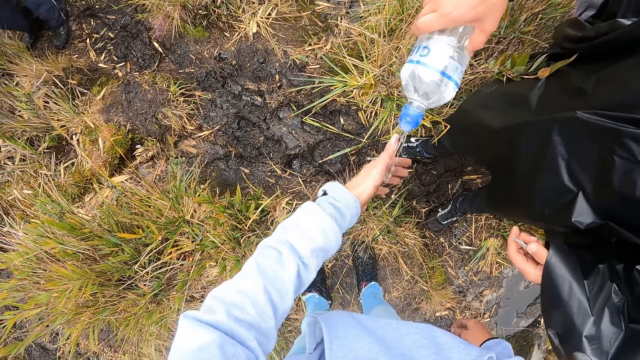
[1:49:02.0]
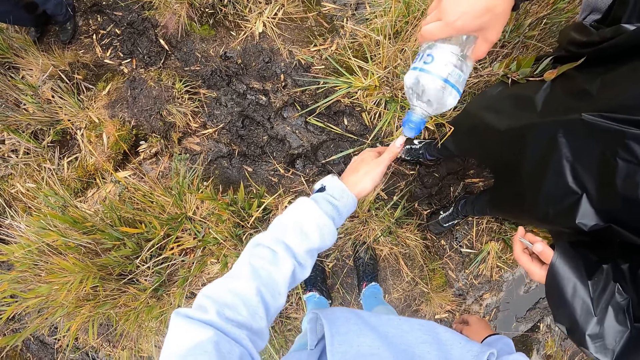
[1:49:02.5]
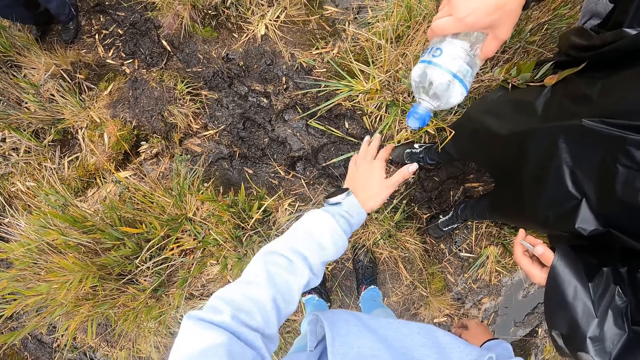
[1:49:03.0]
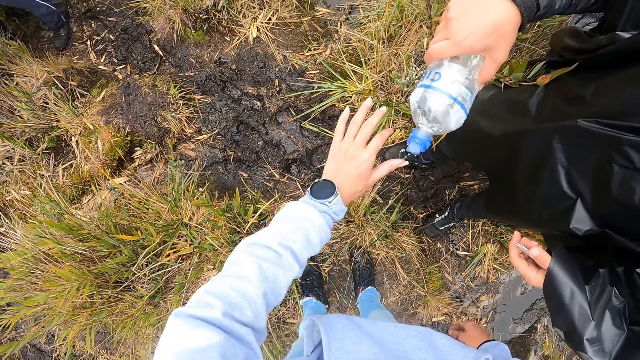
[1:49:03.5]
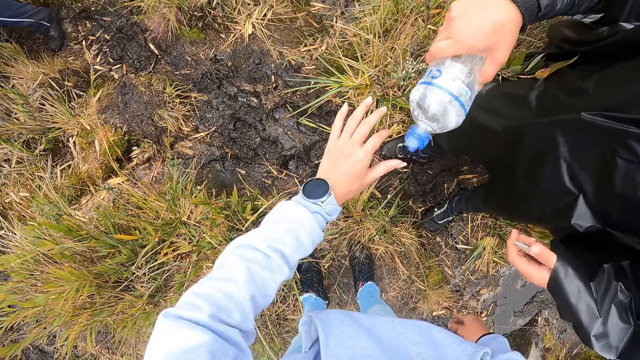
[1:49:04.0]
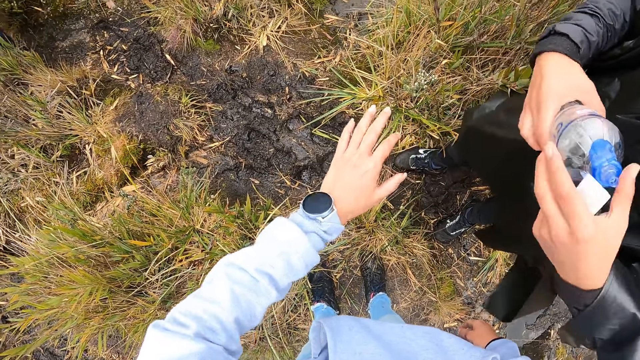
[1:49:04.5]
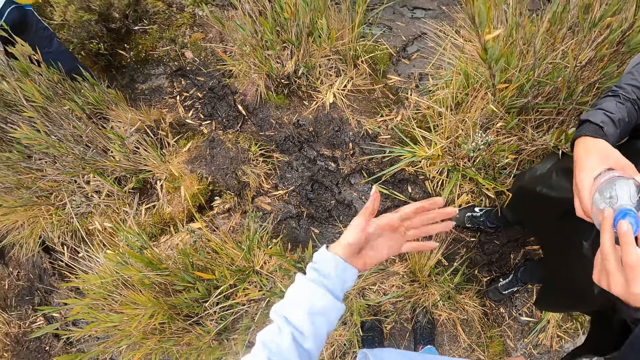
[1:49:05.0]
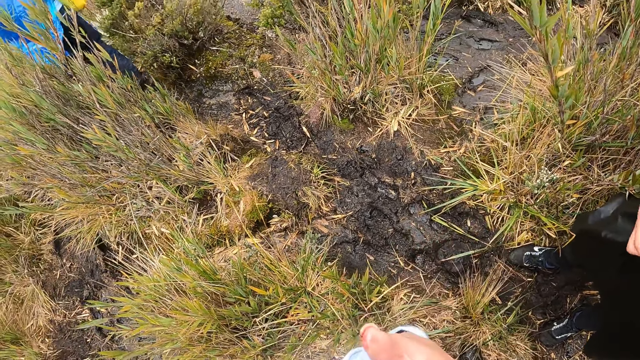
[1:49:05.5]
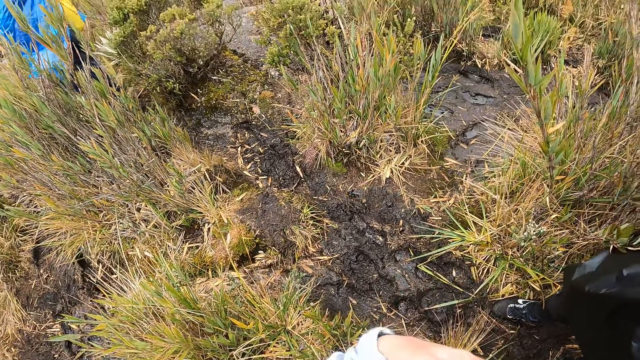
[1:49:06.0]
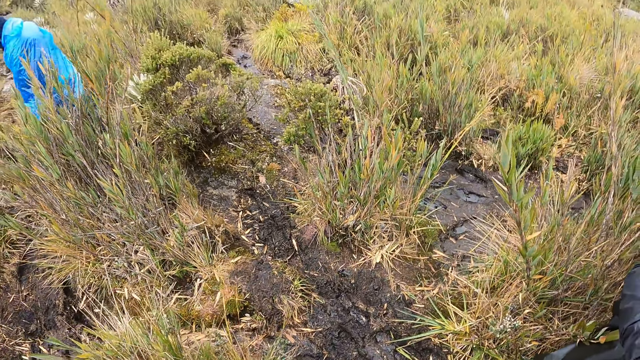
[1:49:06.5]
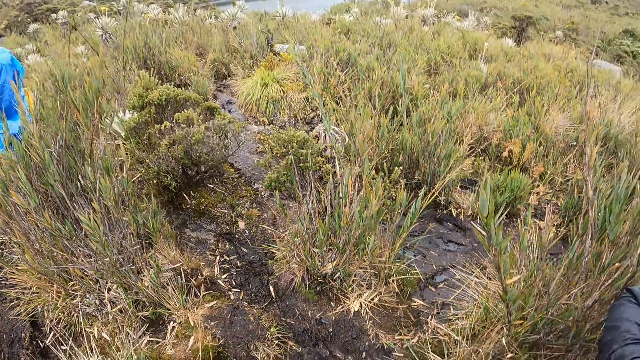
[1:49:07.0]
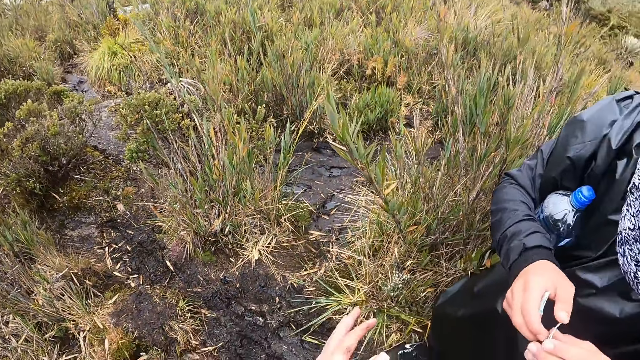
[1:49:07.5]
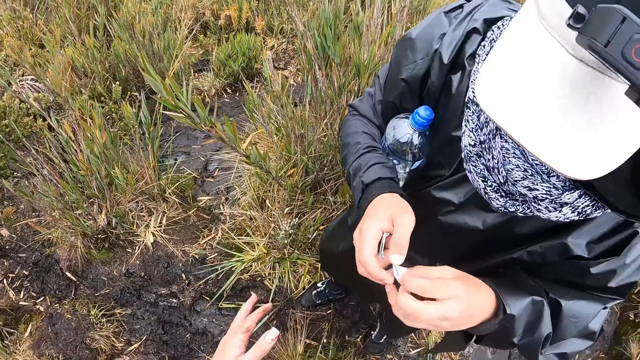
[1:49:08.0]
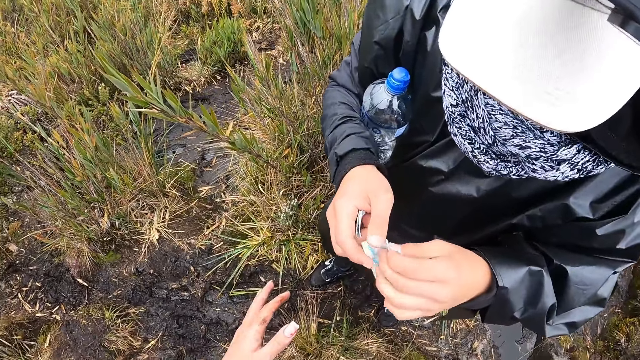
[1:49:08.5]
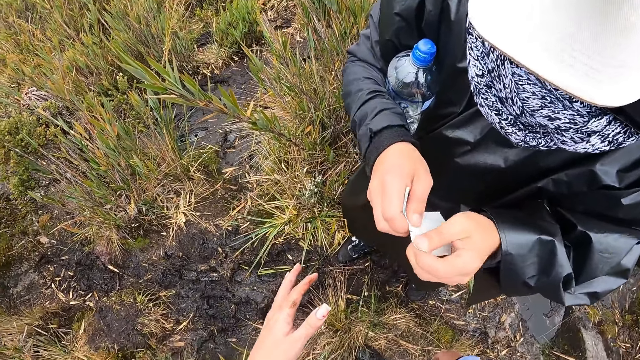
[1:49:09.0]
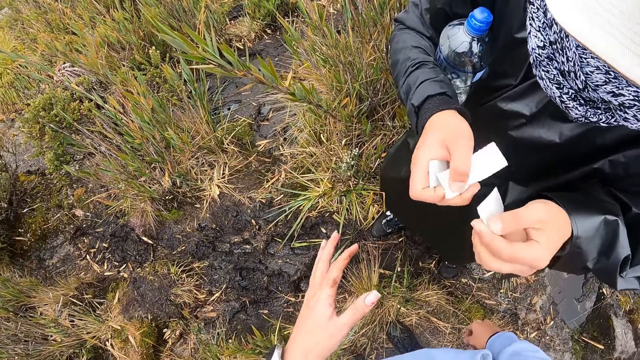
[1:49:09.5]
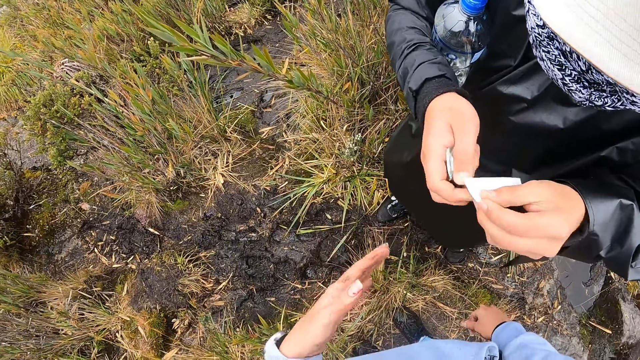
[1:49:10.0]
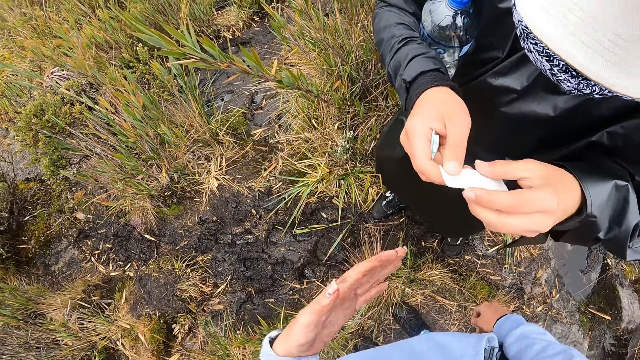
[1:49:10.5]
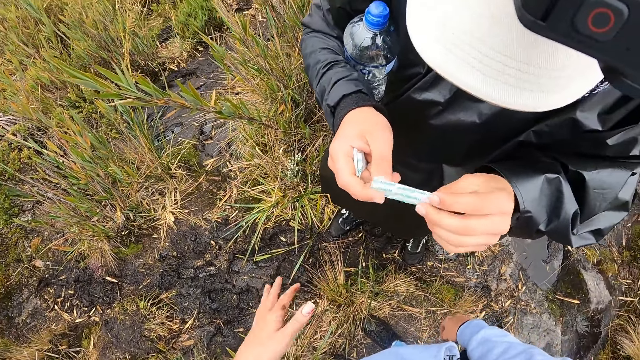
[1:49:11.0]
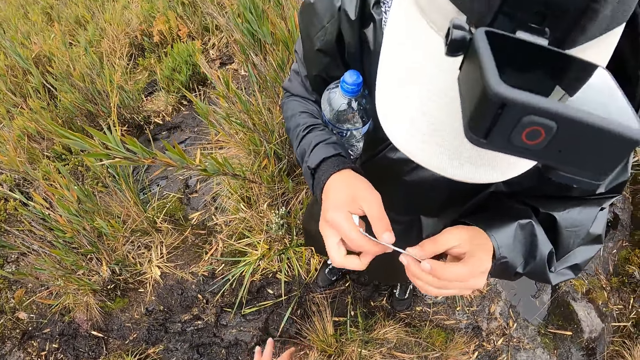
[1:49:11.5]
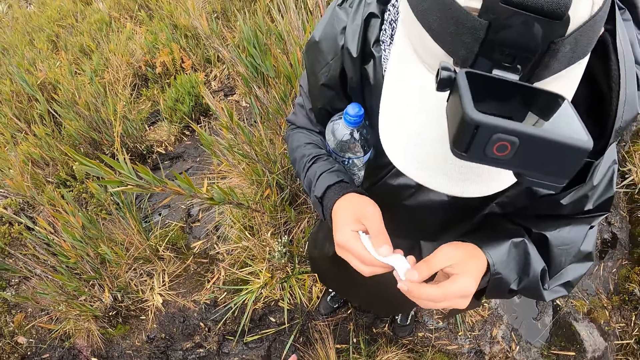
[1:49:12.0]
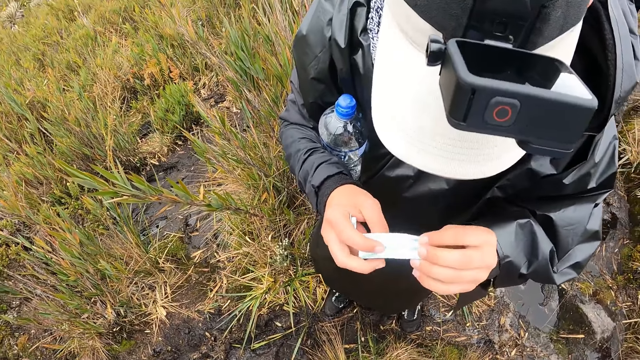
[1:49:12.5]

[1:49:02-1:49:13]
The man closes the water bottle in his right hand with his left hand. The man unfolds the set of bandages in his left hand with his right hand. The man divides the set of bandages in his right hand with his left hand. The man flips the bandage in his left hand with his right hand.

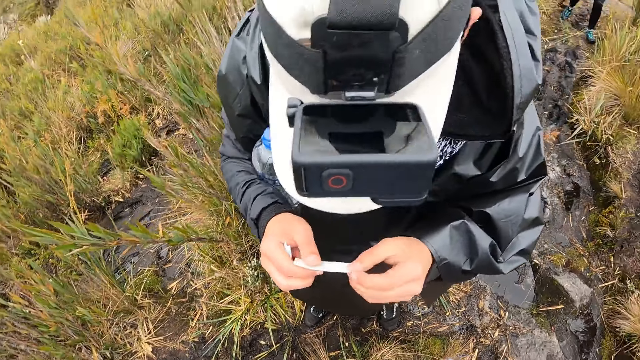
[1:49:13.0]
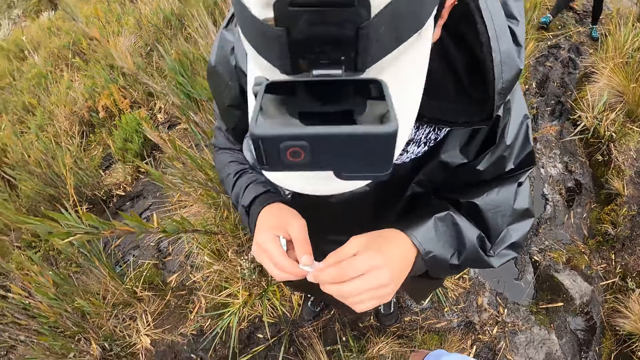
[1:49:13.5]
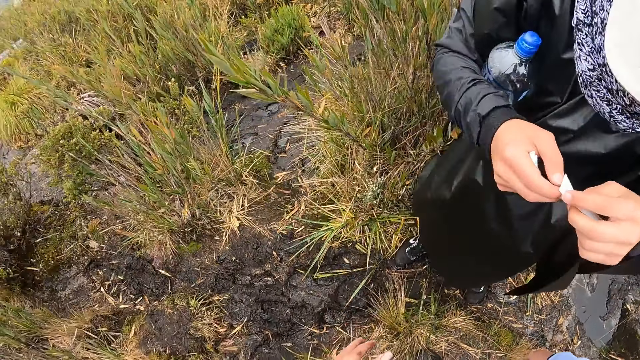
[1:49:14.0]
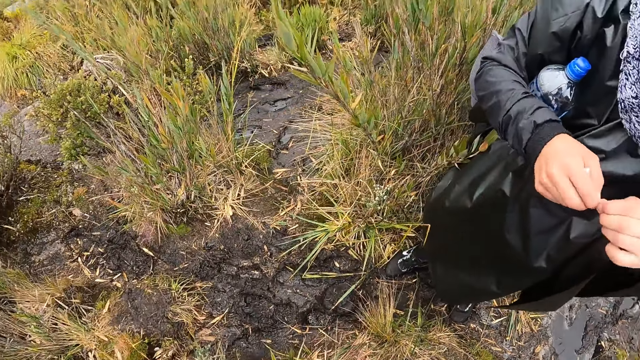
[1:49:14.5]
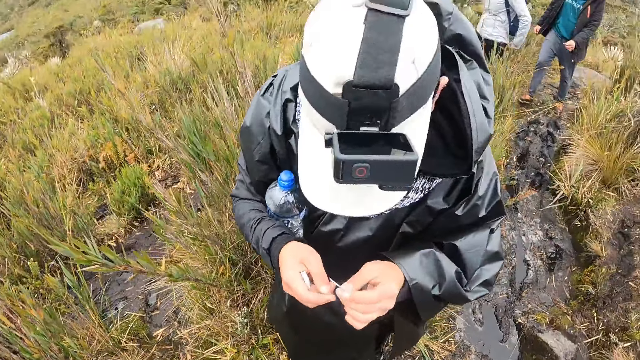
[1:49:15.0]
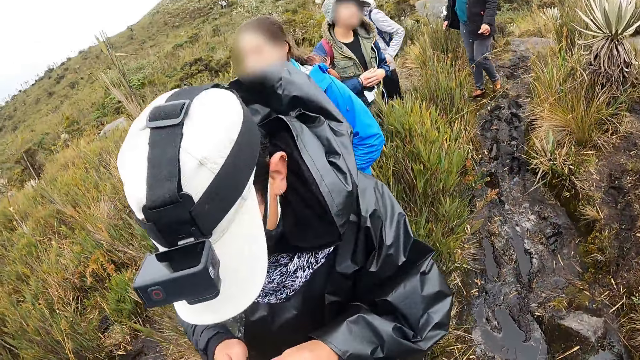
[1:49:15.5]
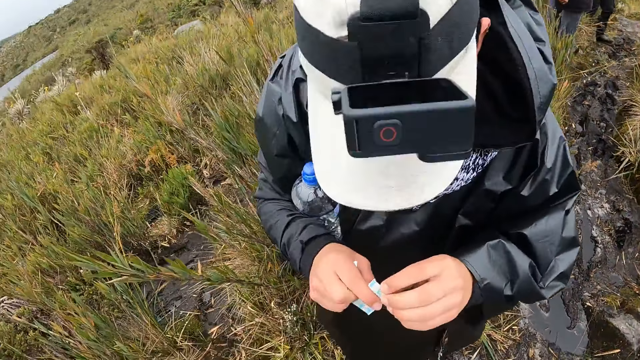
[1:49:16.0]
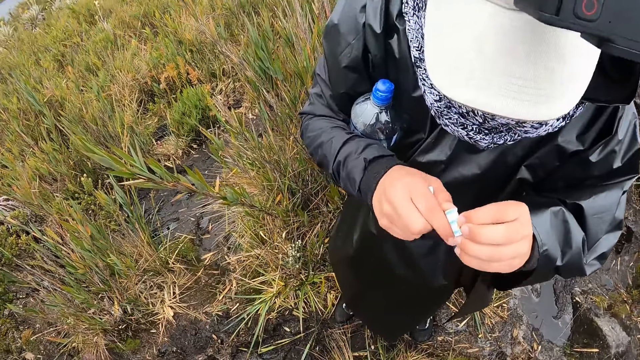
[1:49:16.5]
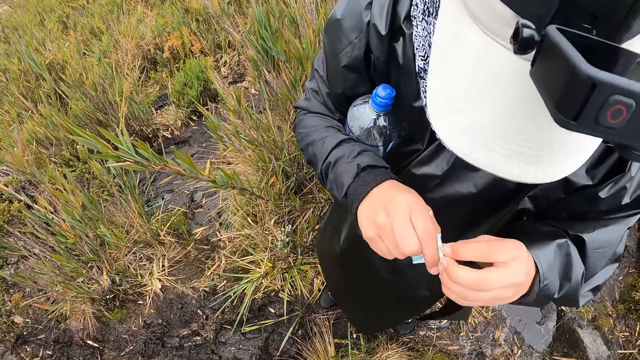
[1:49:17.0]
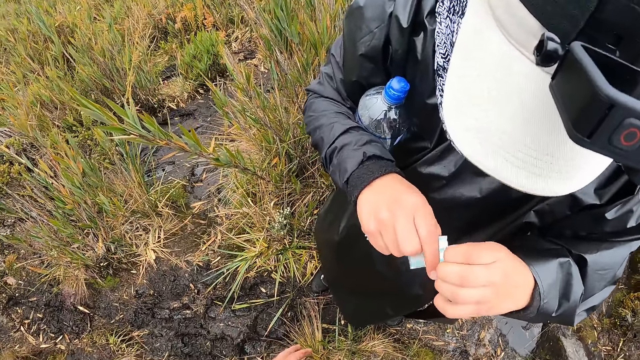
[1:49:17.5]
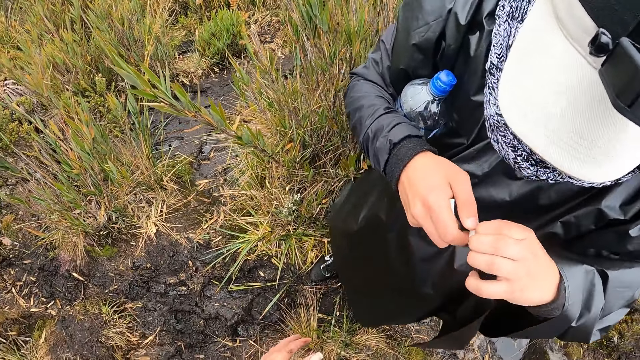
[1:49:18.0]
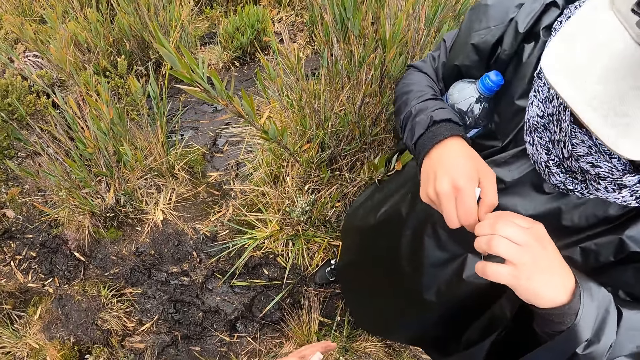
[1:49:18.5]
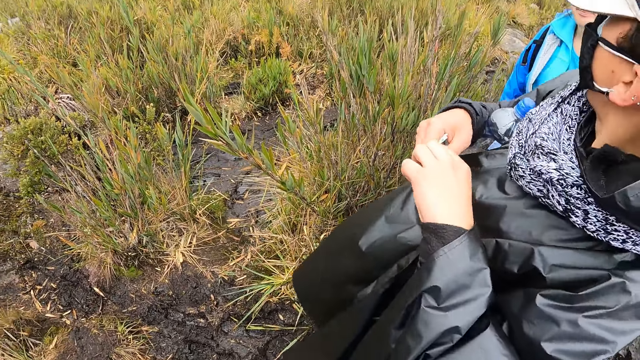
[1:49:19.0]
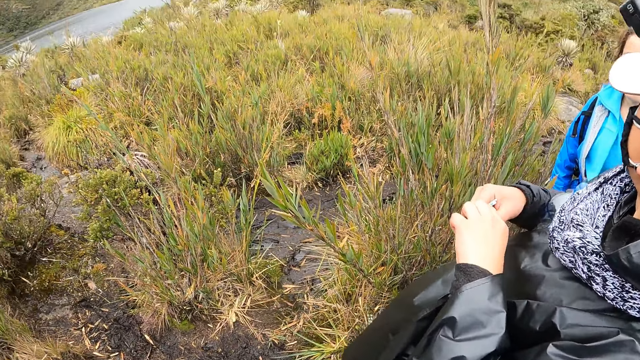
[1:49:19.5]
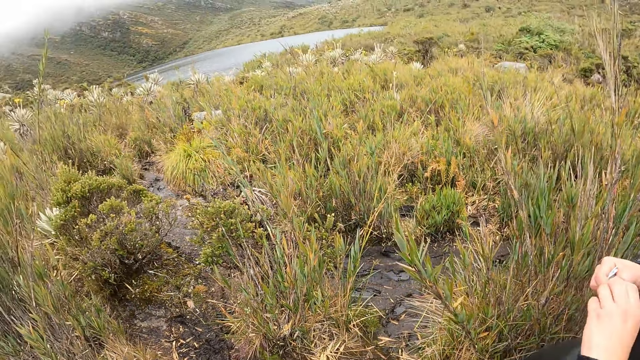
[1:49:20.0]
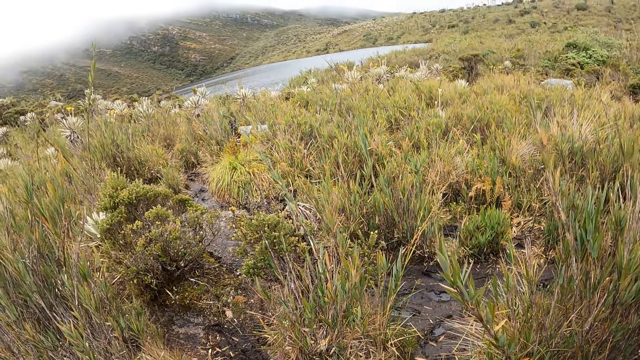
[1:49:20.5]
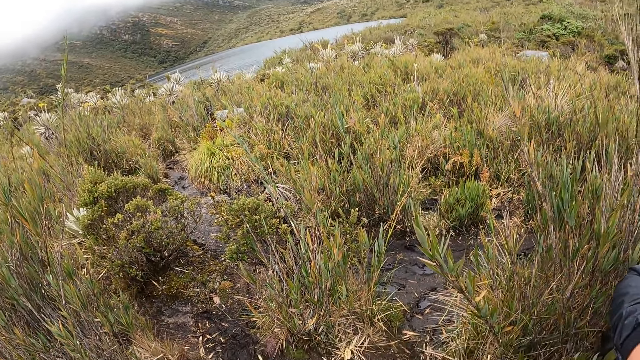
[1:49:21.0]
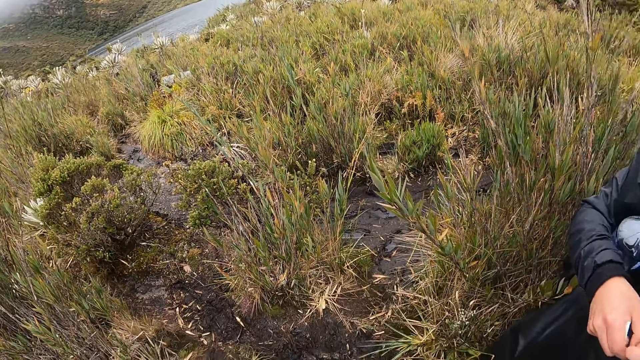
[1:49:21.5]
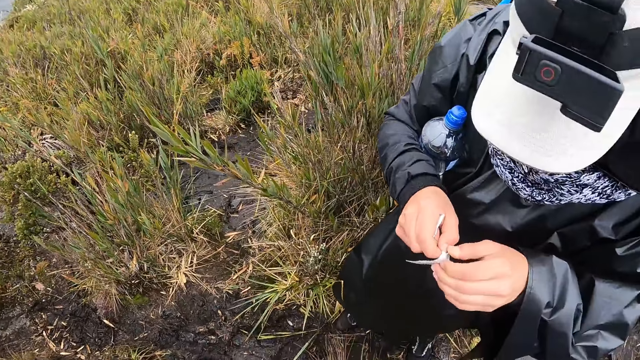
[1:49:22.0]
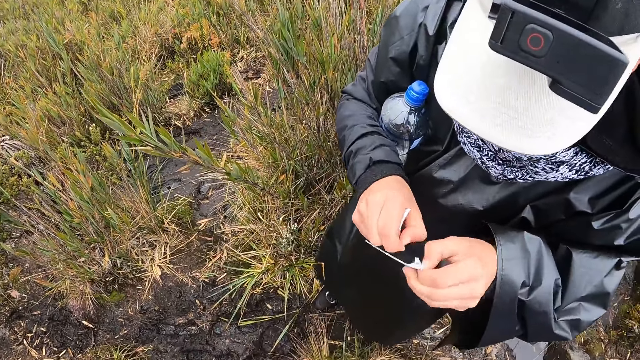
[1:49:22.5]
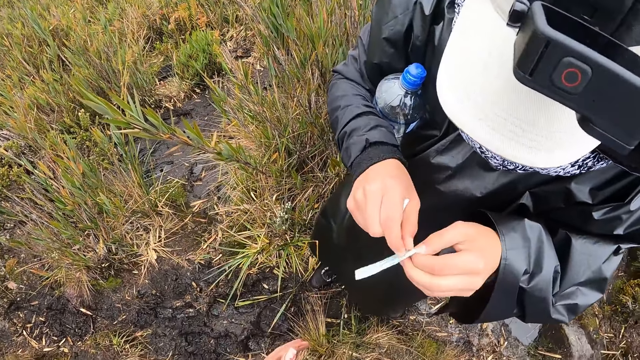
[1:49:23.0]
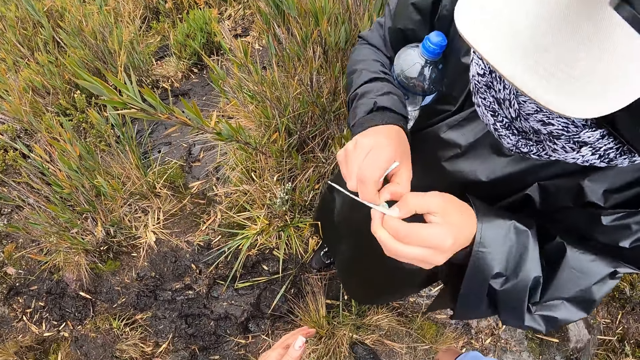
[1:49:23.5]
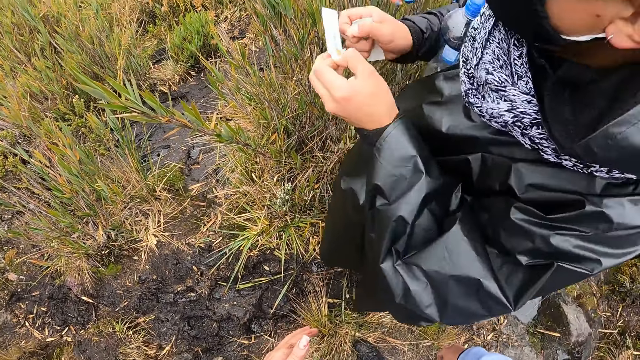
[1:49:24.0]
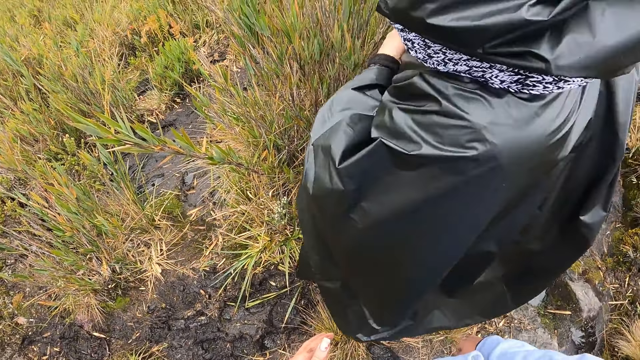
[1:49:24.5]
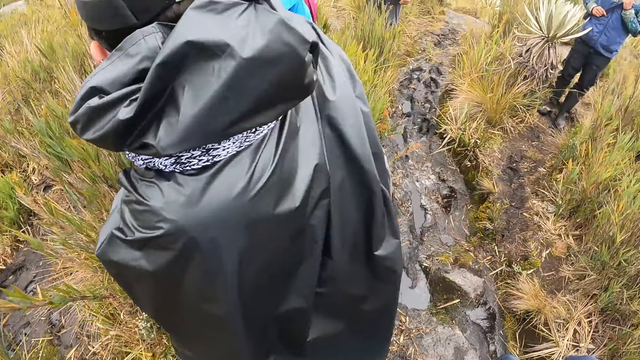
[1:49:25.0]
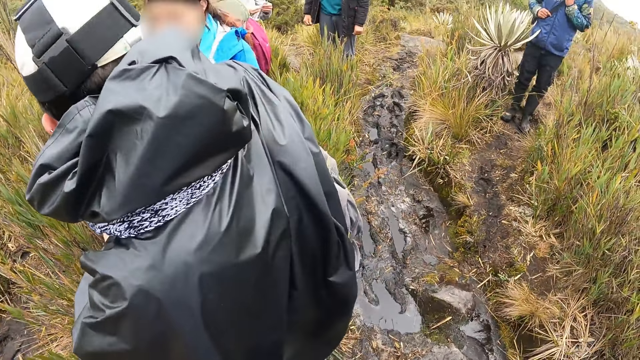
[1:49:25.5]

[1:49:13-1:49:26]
The man removes his right hand from the bandage in his left hand. The man holds the bandage with both hands. The camera wearer looks around. The man peels the wrapper from the bandage in his left hand with his right hand. The man removes his right hand from the bandage in his left hand.
